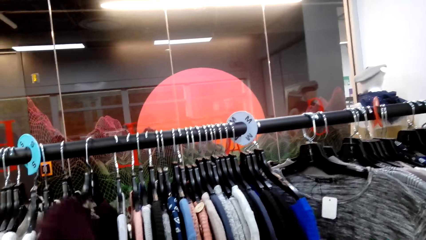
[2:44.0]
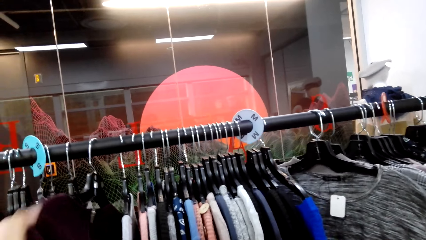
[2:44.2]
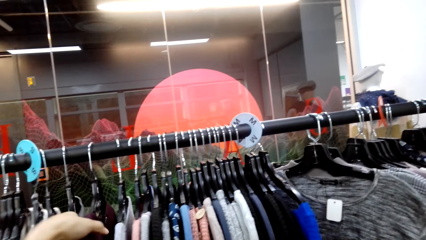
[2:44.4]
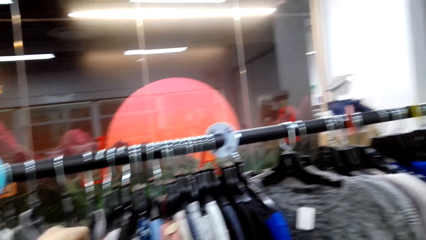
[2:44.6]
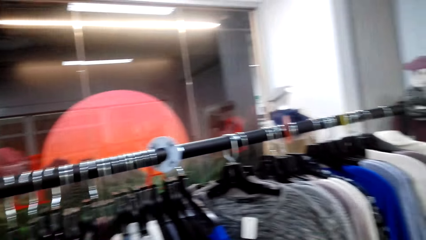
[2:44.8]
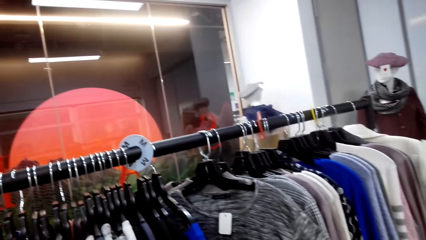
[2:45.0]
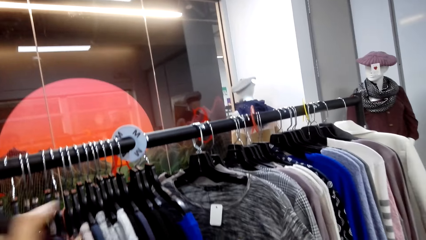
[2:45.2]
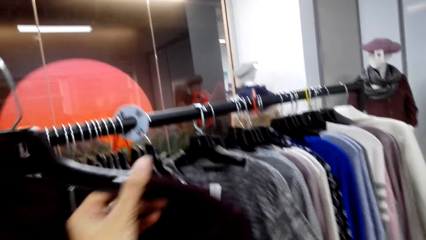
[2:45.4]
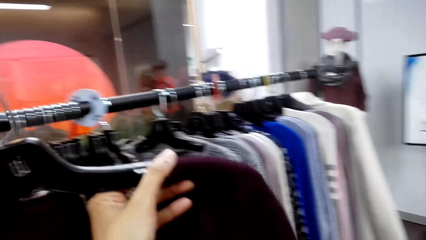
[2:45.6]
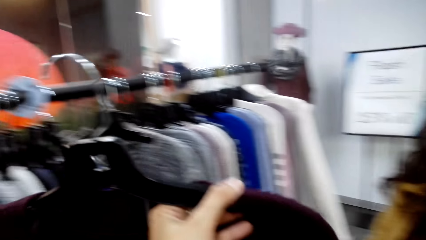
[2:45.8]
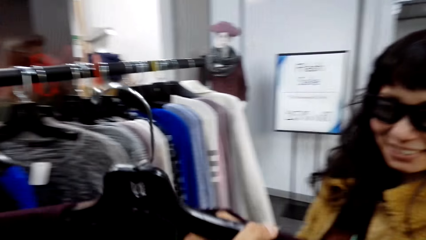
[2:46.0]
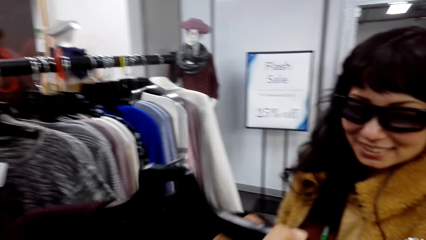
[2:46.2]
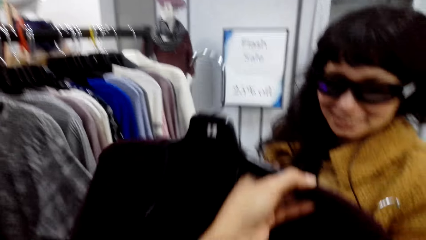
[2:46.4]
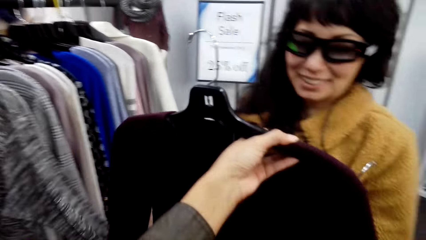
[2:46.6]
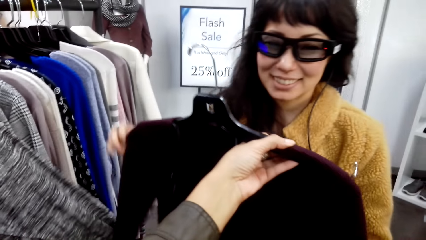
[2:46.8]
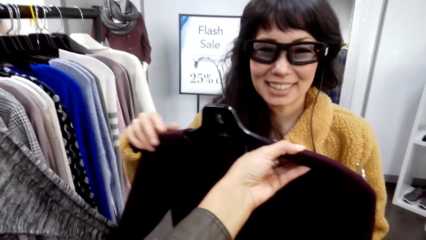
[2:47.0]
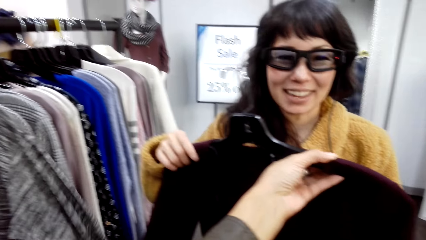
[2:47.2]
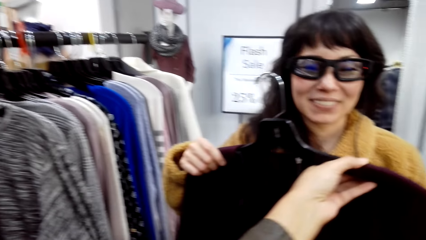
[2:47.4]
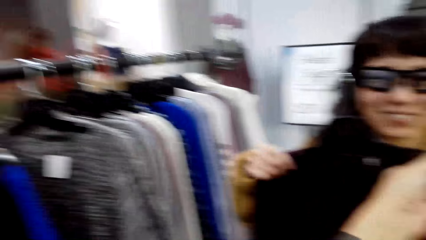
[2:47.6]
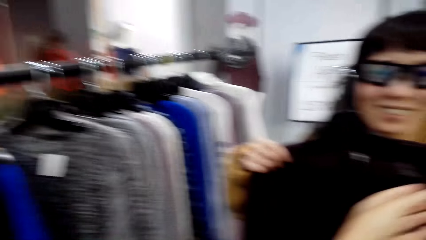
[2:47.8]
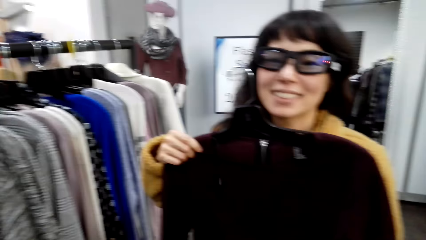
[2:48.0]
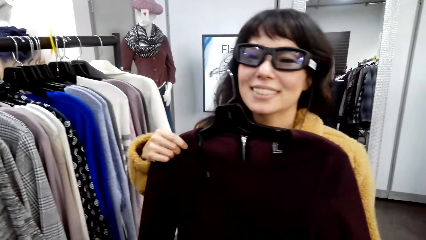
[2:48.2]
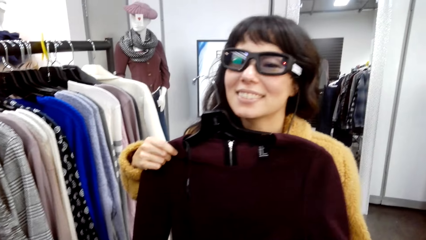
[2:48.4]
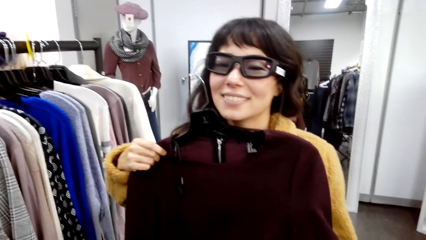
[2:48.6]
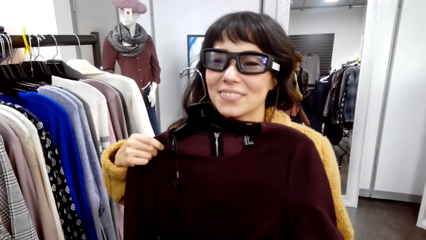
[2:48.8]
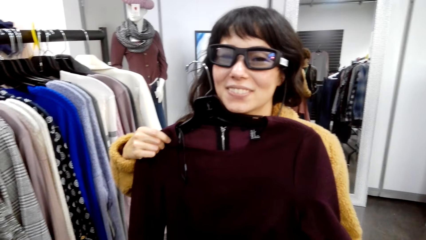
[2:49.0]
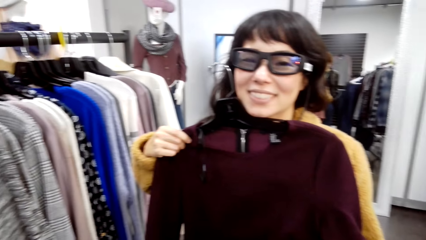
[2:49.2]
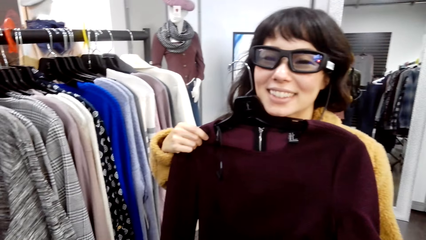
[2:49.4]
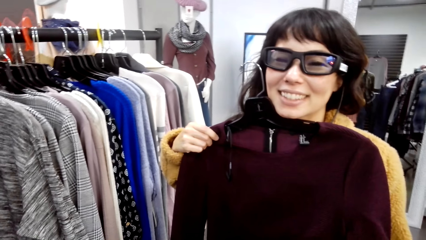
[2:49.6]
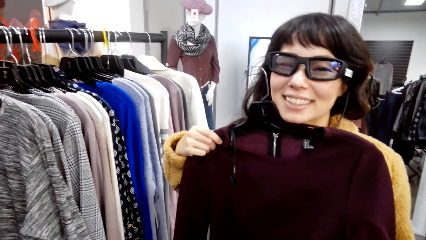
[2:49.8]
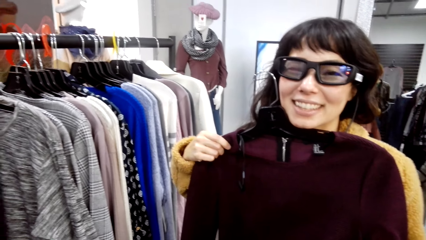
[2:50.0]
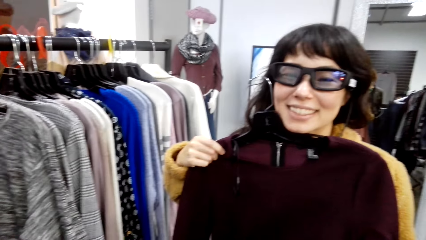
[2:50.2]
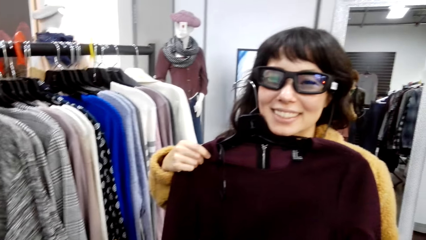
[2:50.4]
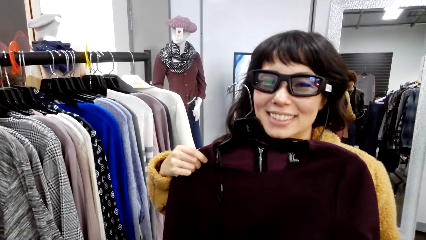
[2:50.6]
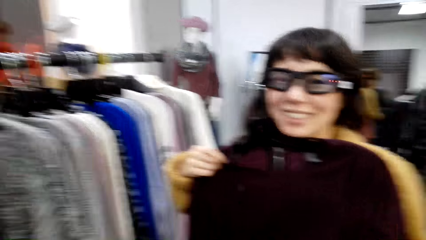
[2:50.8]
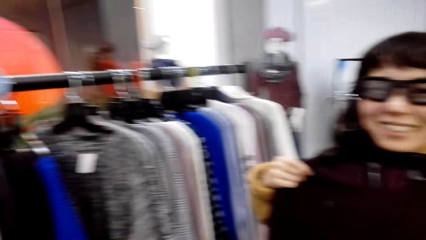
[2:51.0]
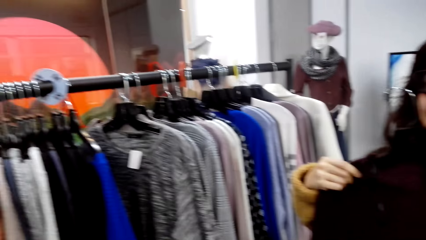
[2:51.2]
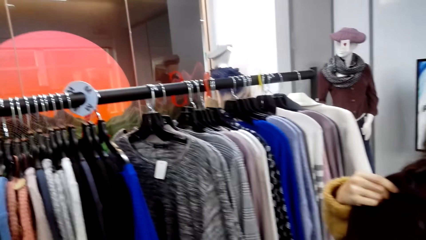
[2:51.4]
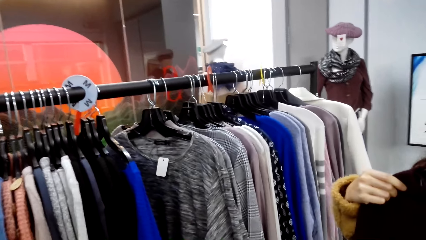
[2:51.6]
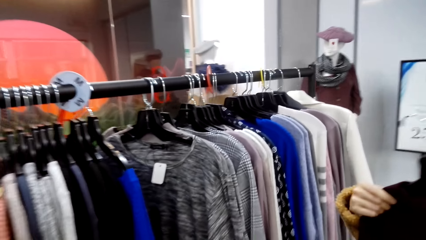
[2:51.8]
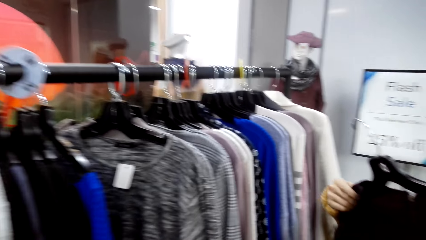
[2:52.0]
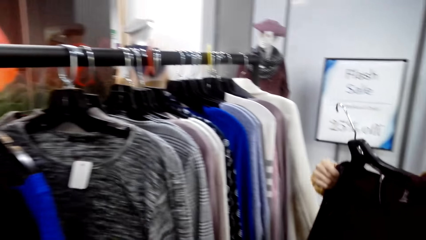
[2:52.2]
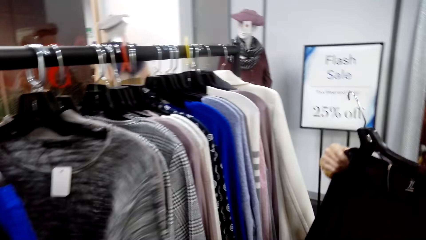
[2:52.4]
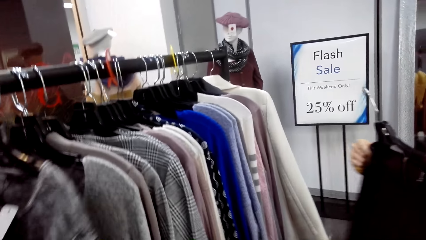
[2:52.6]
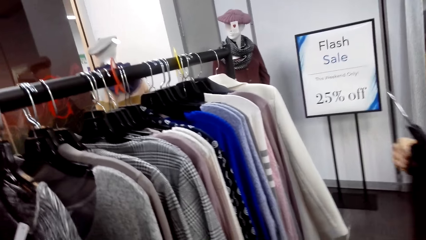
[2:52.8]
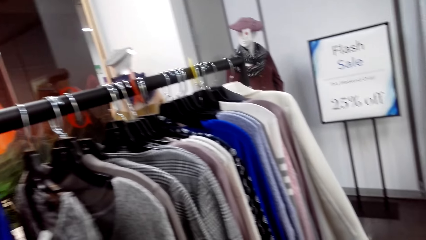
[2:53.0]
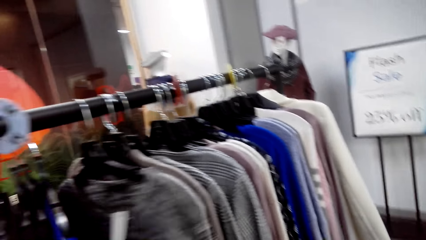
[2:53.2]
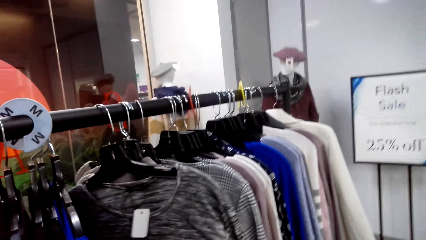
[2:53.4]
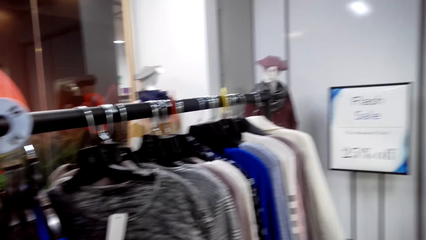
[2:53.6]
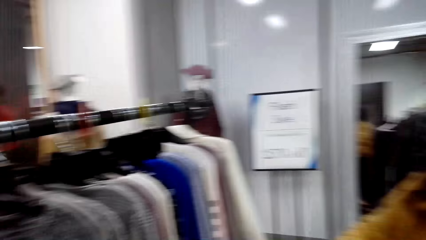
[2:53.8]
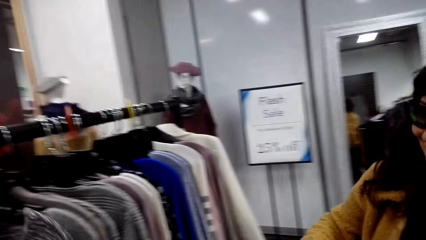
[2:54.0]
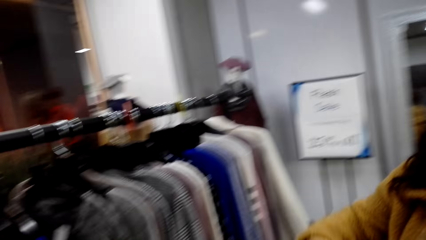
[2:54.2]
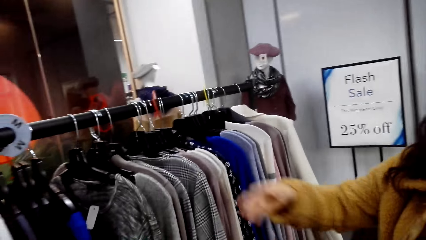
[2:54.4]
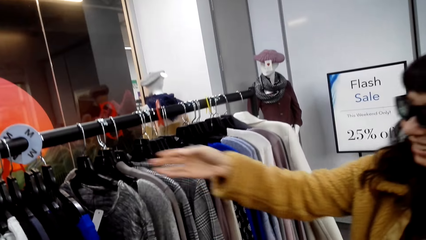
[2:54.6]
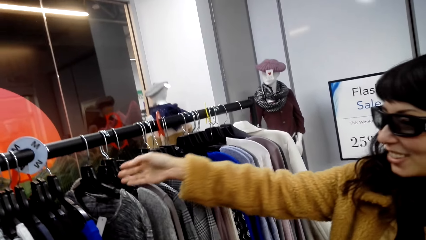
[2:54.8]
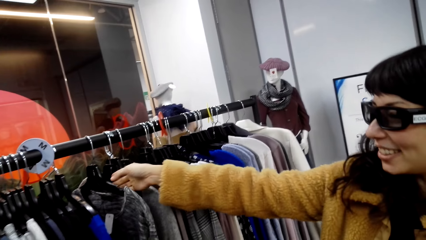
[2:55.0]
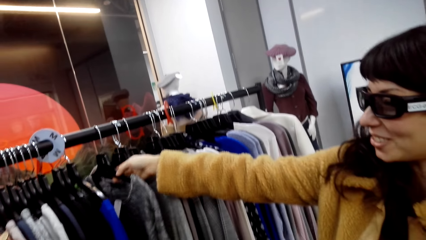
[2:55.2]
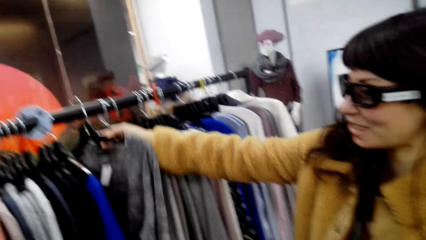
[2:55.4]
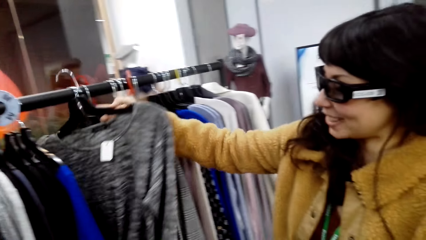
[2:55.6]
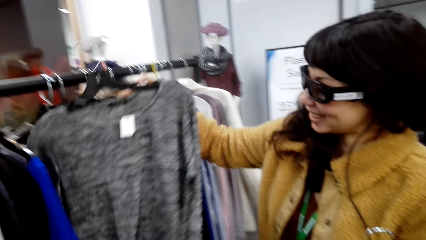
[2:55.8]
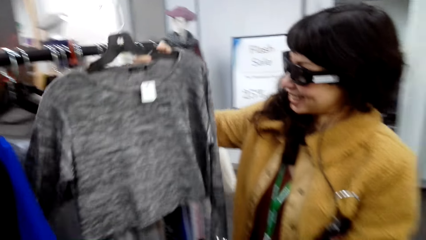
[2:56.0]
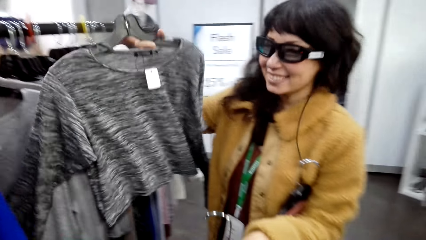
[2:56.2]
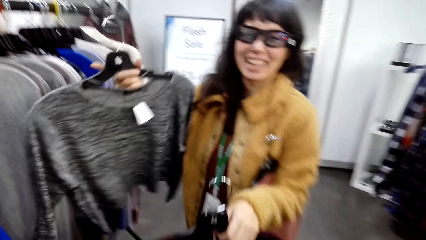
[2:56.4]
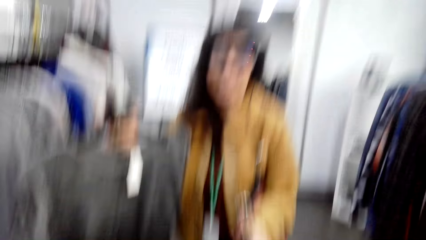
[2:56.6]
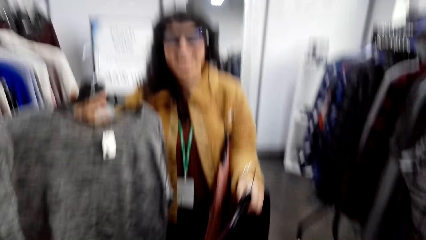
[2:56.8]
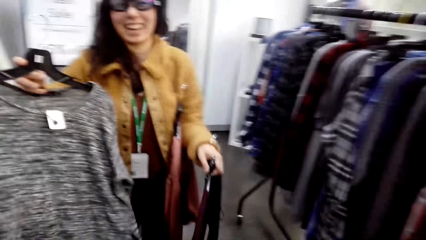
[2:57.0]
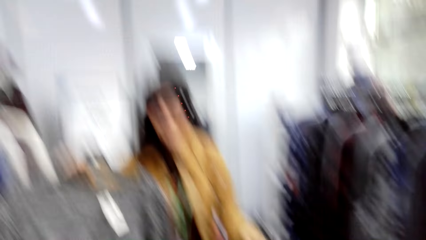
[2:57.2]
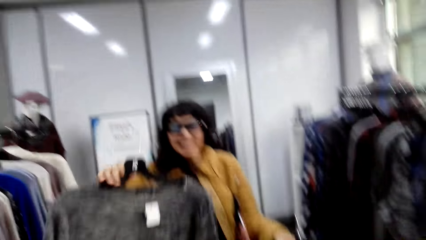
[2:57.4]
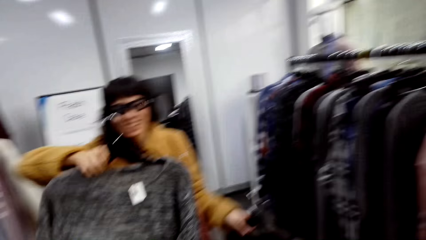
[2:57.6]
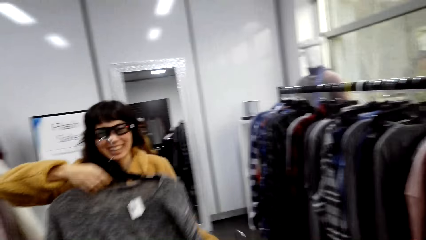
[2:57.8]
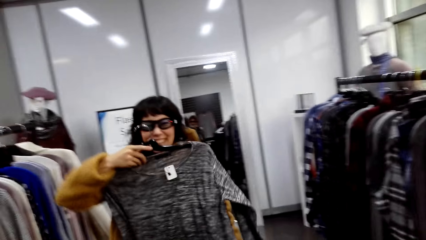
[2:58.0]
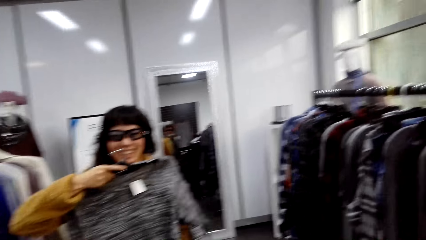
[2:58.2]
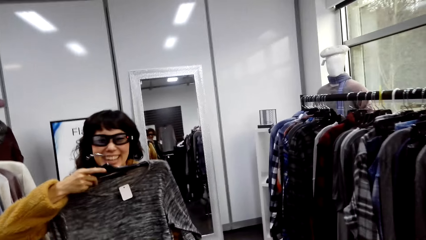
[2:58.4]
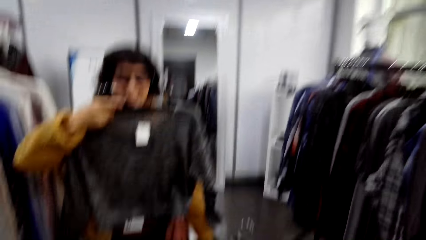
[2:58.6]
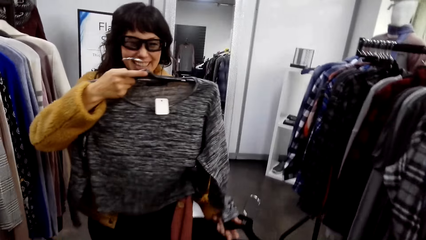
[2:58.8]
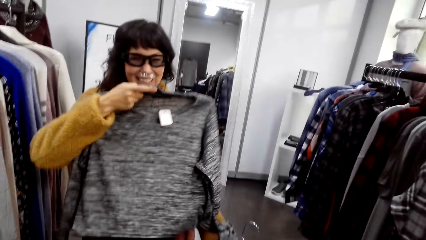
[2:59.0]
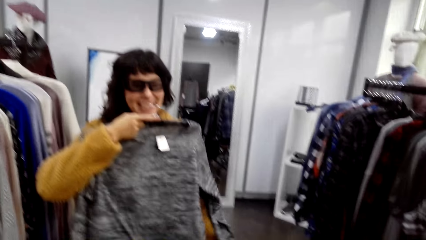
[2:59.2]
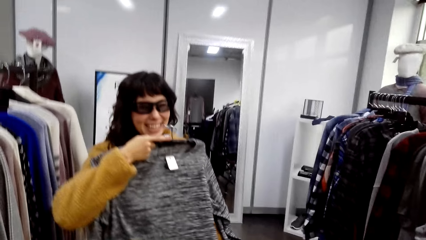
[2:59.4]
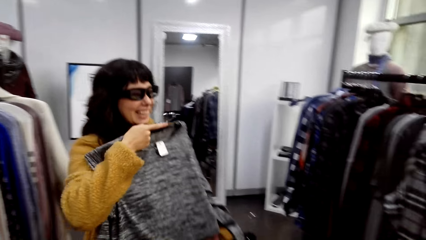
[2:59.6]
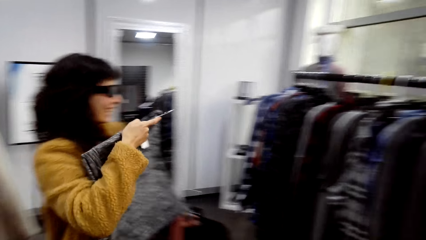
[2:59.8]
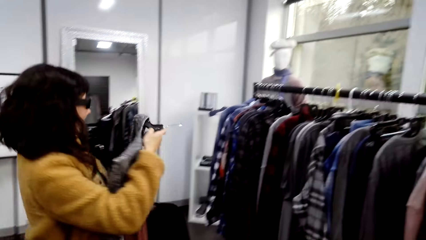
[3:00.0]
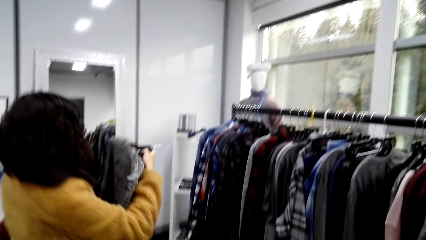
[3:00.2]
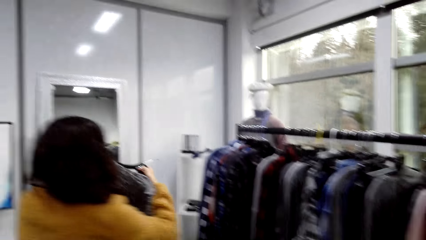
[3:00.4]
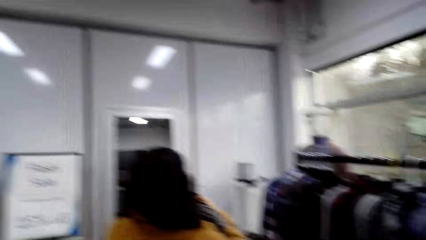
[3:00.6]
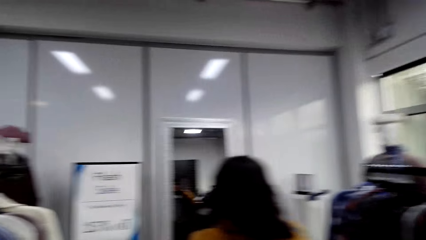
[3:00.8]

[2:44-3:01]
The camera wearer removes the cloth or sweater from the clothes rack. They give a person the cloth. The person takes the sweater. The camera wearer touches the cloth on the clothes rack. They check the tops. The person removes the top from the pole.
